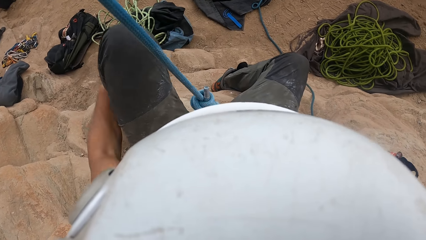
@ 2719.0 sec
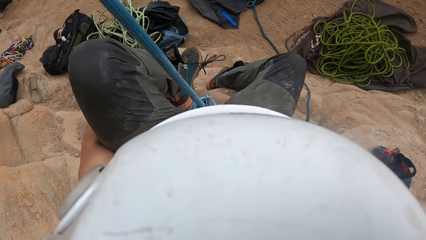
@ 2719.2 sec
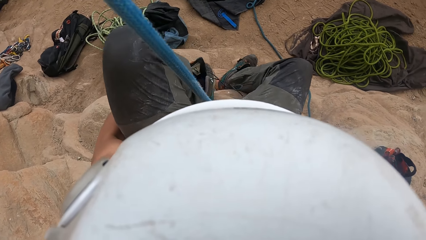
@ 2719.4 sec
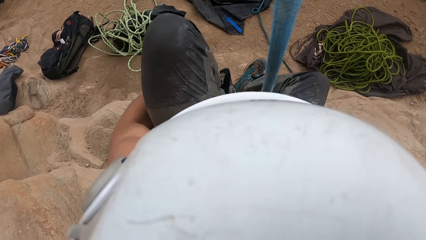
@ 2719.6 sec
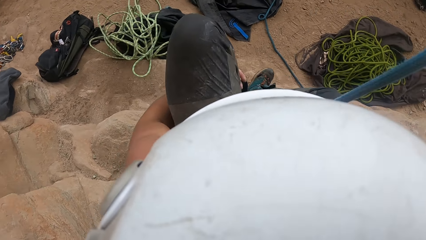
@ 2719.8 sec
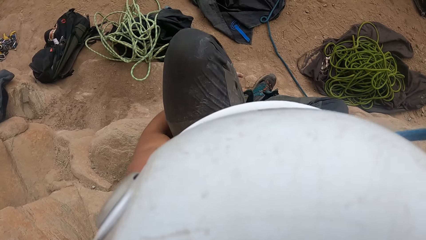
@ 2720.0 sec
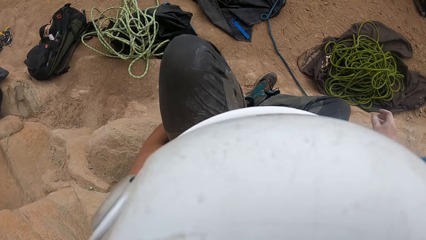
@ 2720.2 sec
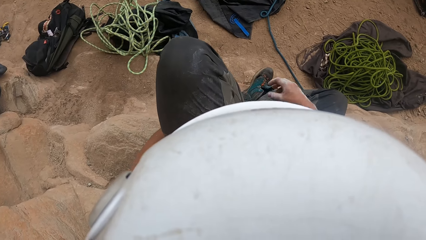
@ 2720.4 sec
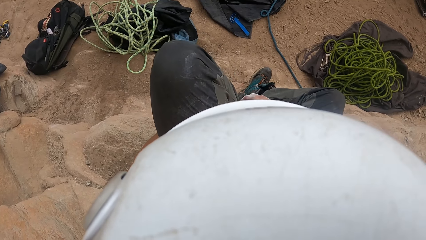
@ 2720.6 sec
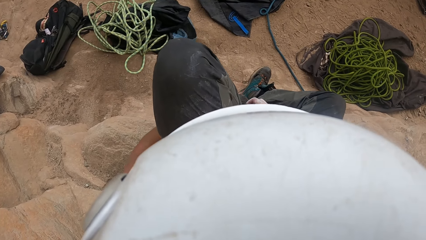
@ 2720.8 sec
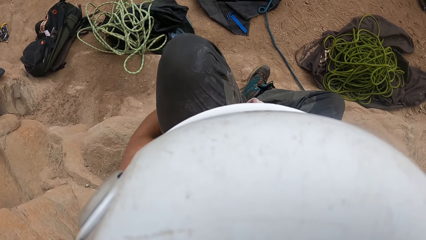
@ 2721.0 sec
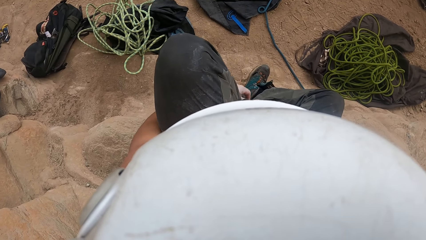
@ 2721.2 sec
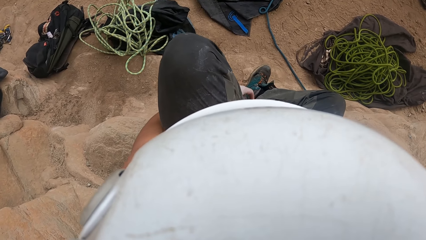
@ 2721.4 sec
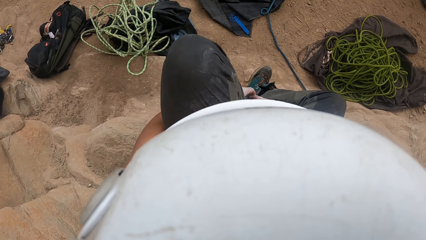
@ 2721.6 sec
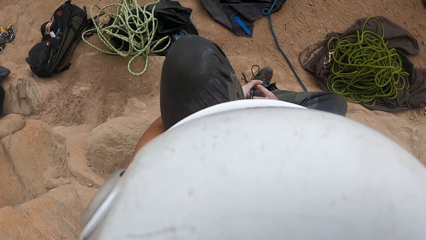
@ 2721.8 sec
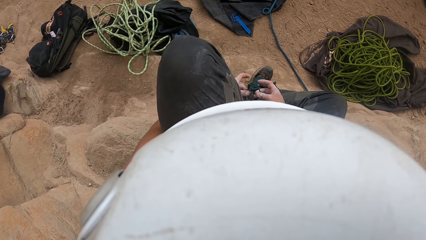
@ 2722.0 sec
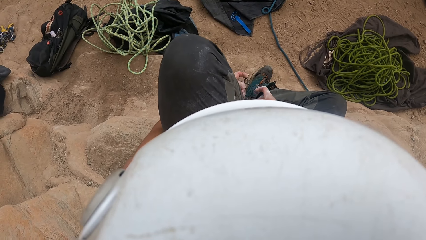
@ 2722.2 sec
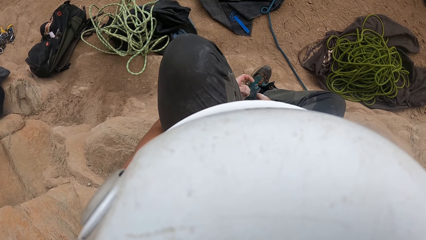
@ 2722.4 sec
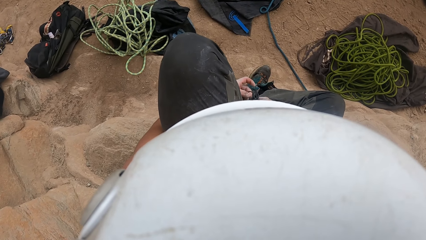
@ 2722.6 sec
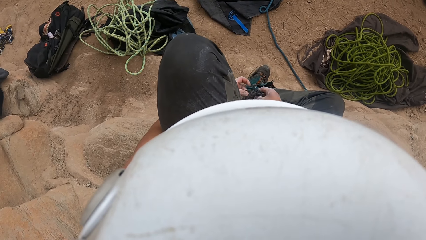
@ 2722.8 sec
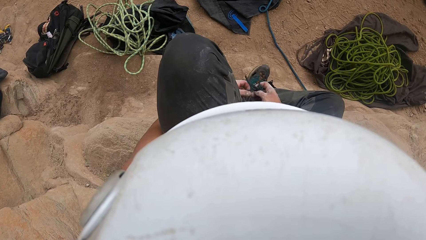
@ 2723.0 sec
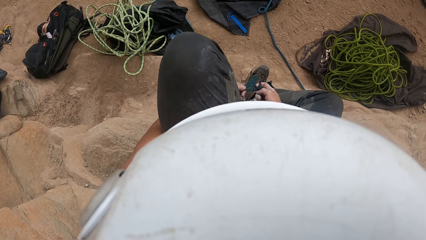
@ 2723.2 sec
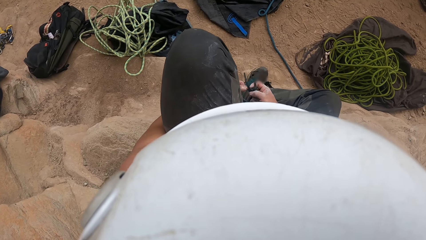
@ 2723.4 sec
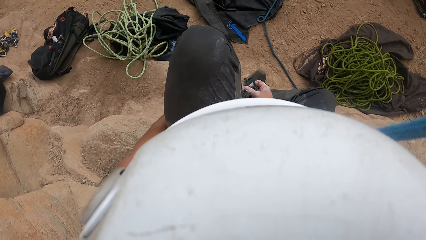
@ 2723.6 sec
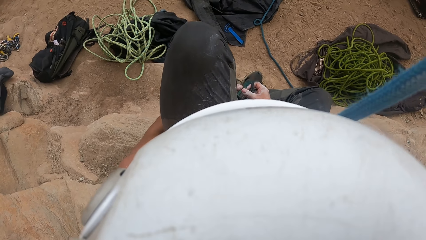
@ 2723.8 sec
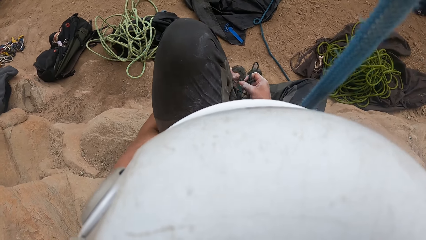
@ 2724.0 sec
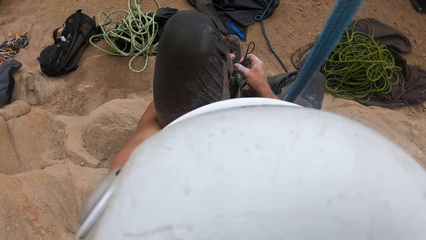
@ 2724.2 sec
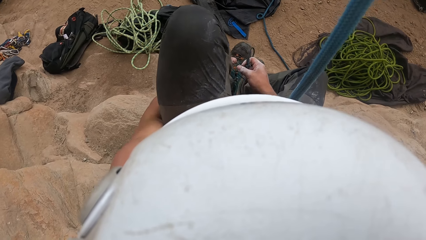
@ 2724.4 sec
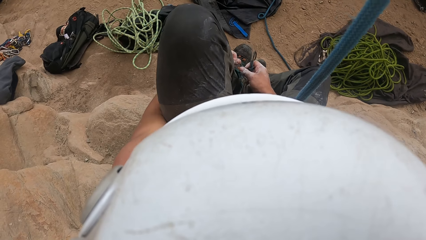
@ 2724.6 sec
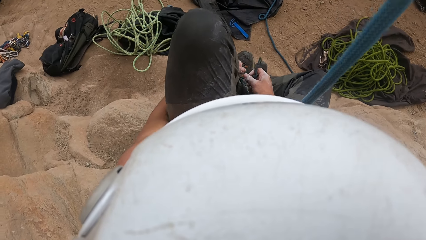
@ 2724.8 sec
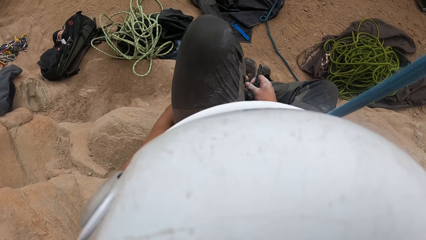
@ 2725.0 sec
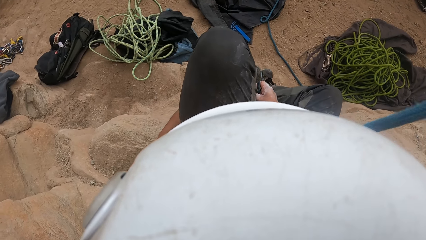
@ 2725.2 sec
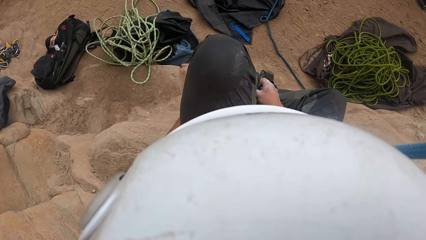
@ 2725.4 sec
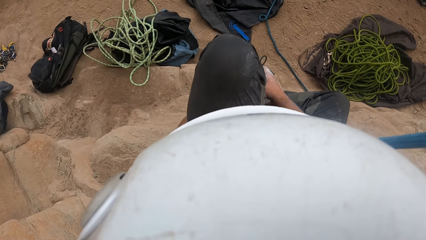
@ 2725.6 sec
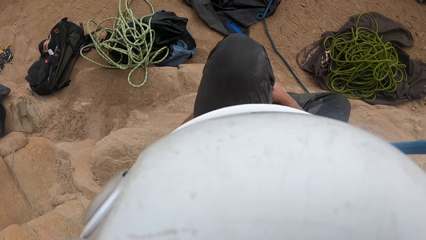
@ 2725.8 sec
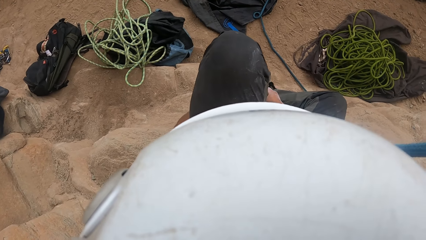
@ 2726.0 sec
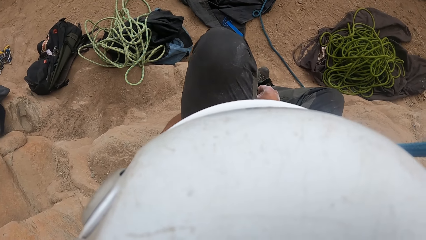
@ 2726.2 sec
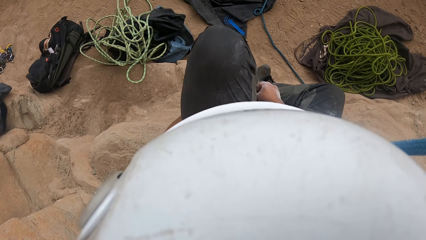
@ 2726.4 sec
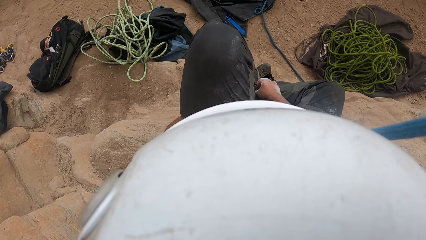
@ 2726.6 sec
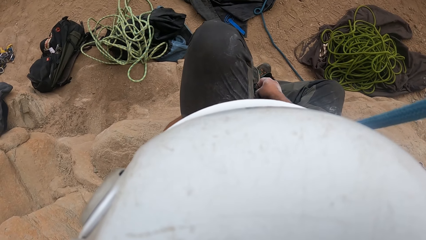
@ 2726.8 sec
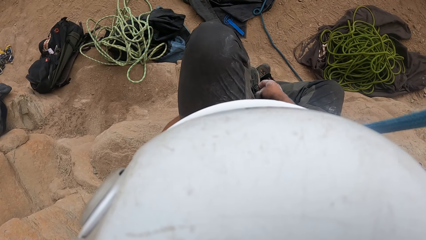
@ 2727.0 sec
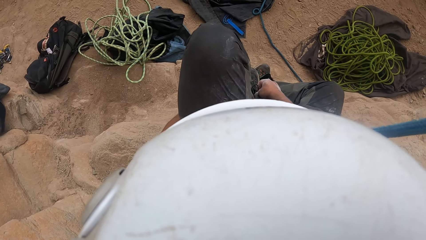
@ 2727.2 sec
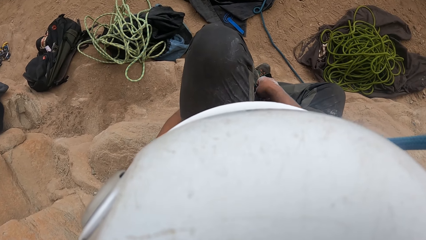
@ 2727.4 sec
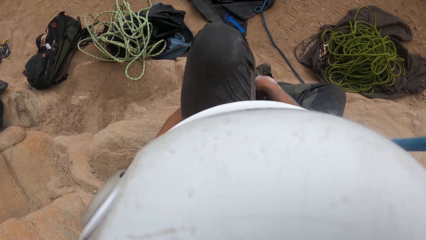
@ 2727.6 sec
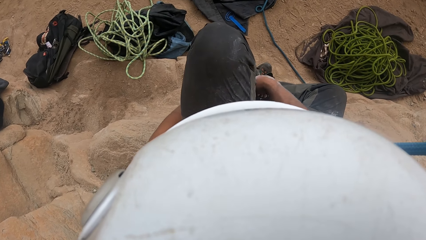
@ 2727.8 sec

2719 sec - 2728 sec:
The camera wearer ties the shoe laces.

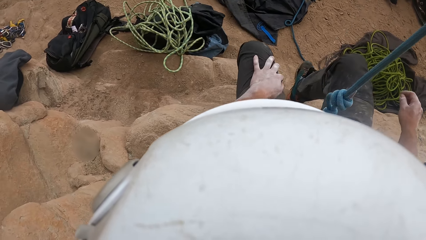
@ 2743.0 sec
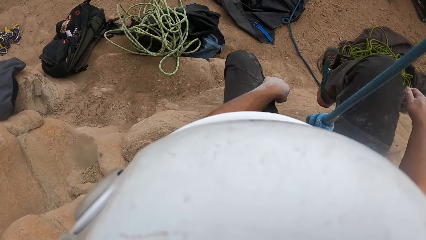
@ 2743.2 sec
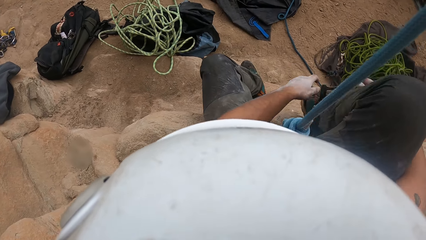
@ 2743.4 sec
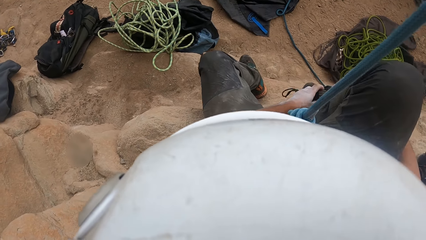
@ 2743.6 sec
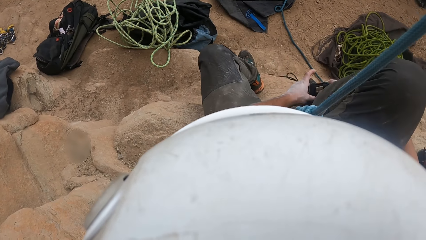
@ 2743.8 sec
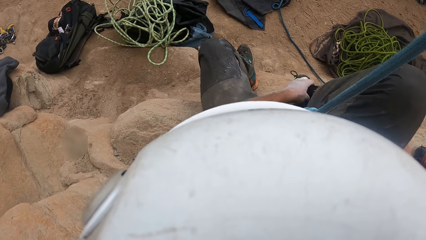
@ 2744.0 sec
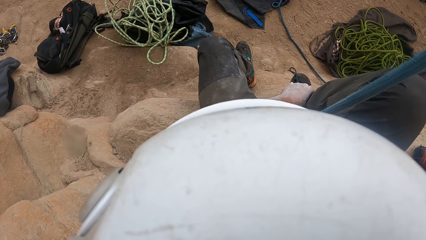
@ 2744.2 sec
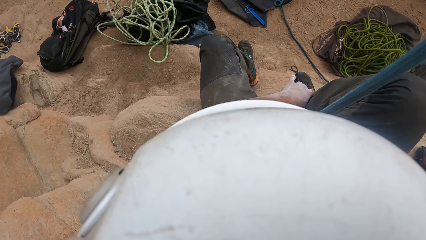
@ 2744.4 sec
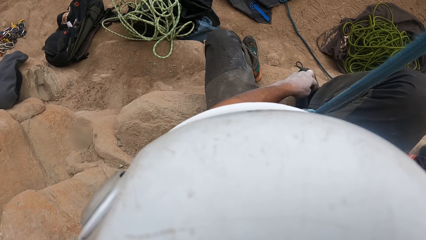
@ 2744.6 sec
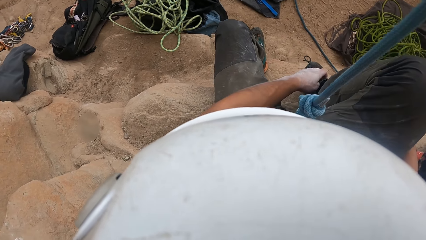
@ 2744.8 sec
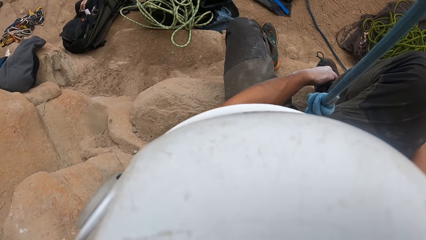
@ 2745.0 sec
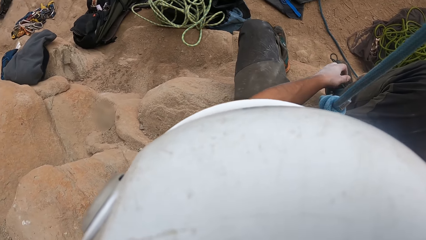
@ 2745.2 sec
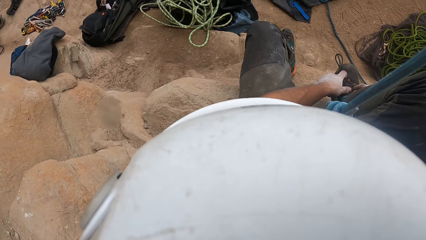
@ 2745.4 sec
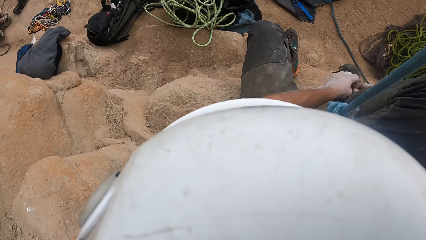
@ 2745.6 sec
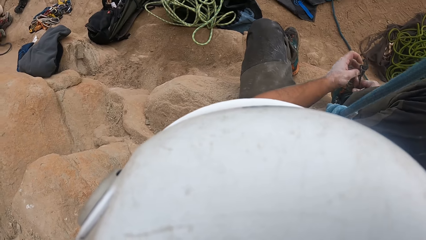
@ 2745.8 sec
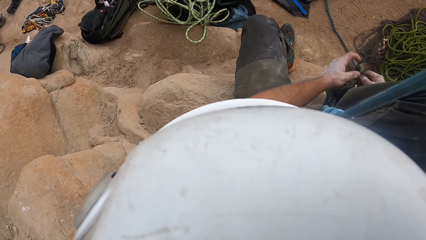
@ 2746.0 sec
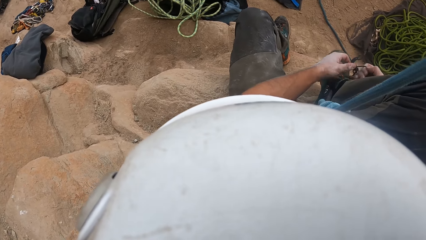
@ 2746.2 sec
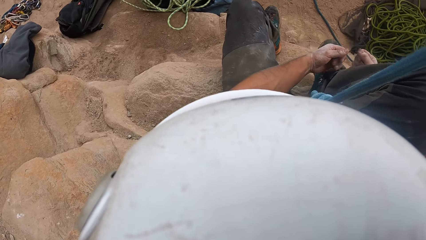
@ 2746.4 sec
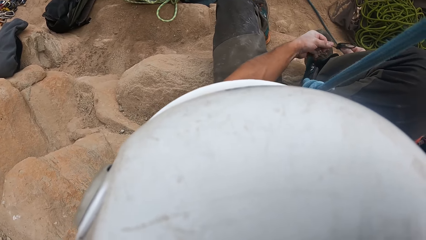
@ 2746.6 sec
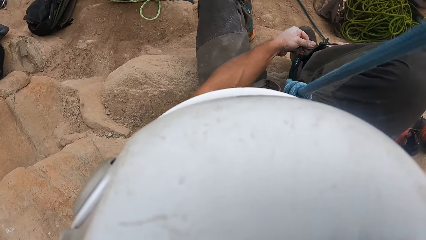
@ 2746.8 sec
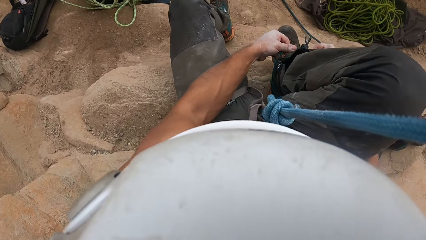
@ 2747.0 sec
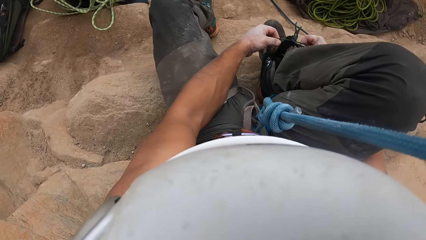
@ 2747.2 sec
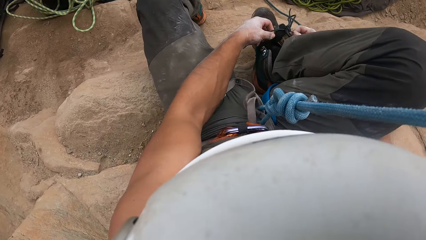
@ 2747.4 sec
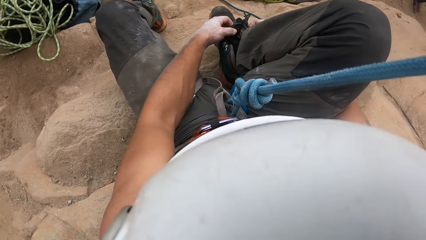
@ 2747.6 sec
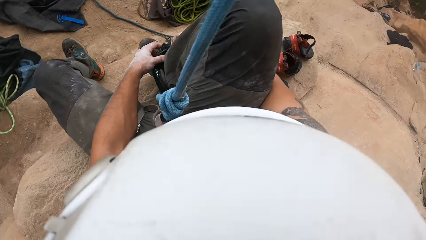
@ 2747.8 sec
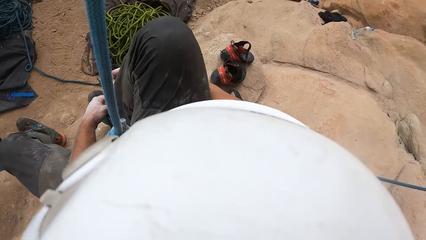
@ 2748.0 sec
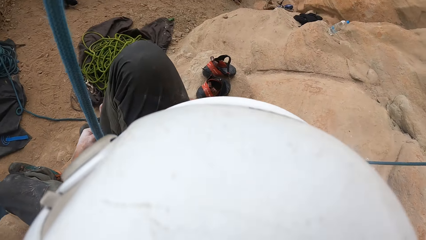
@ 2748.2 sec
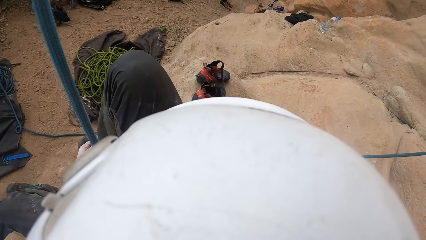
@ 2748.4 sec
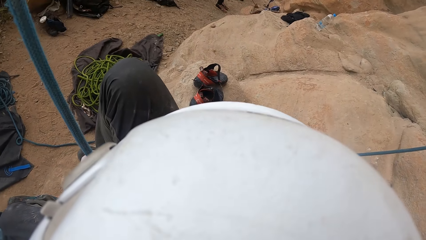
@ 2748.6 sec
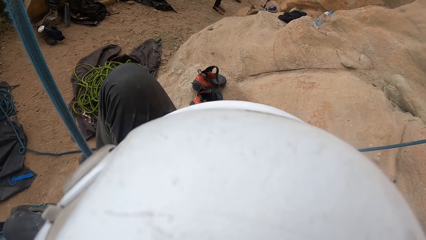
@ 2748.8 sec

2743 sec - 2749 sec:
The camera wearer ties a shoelace. They look around.
